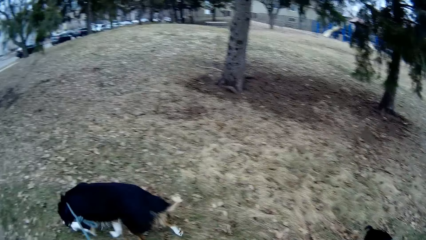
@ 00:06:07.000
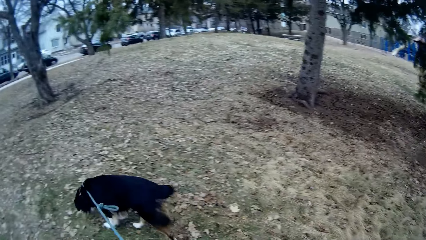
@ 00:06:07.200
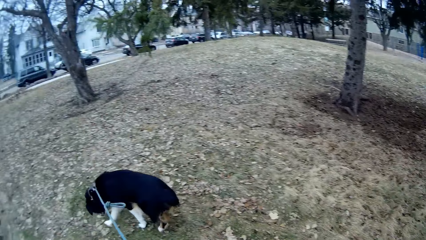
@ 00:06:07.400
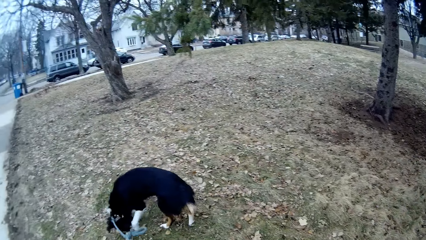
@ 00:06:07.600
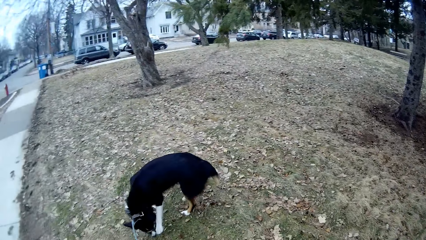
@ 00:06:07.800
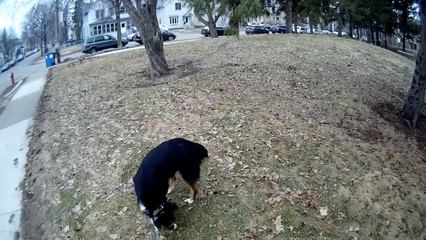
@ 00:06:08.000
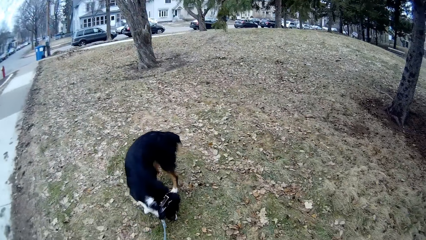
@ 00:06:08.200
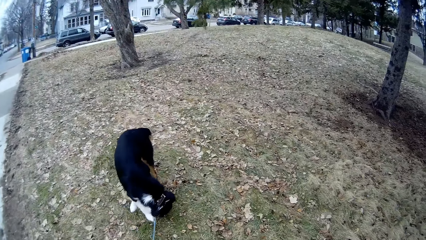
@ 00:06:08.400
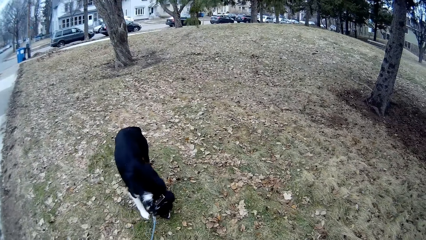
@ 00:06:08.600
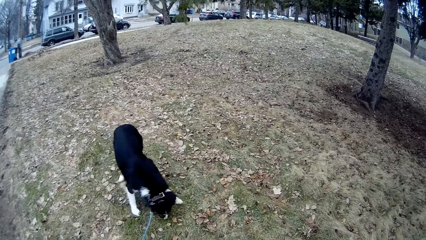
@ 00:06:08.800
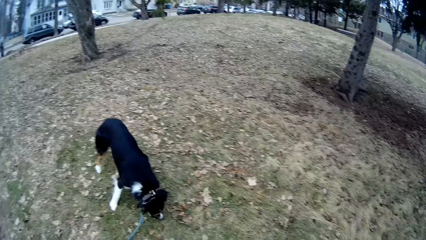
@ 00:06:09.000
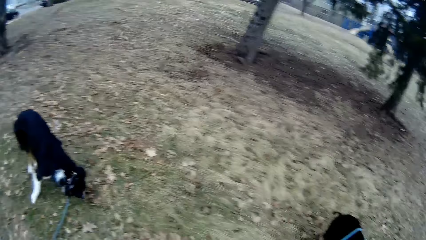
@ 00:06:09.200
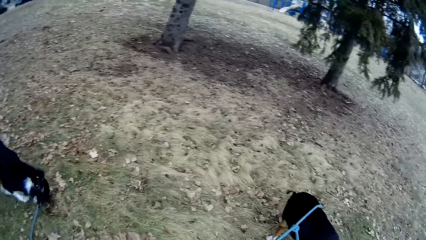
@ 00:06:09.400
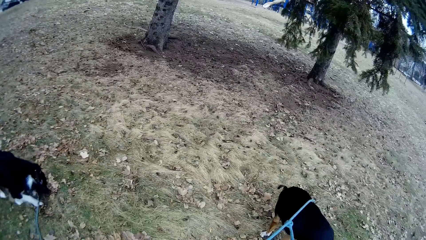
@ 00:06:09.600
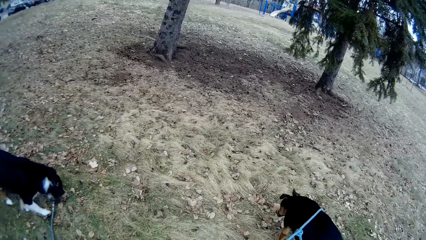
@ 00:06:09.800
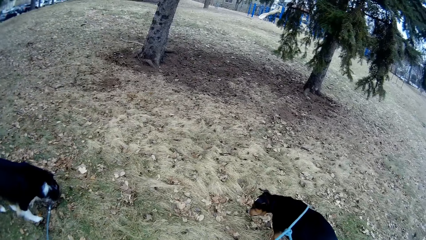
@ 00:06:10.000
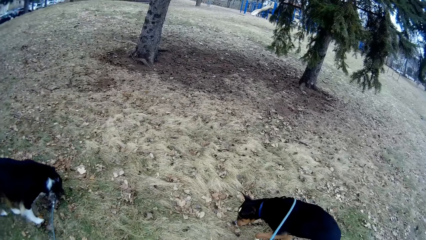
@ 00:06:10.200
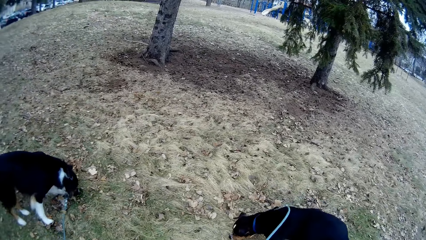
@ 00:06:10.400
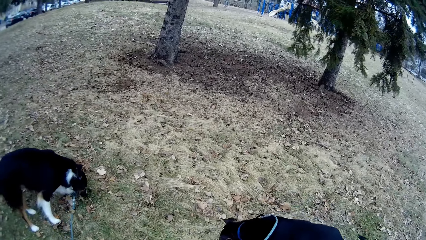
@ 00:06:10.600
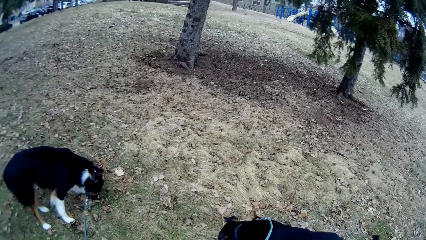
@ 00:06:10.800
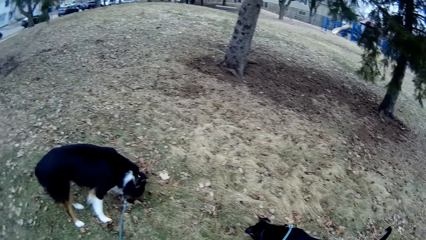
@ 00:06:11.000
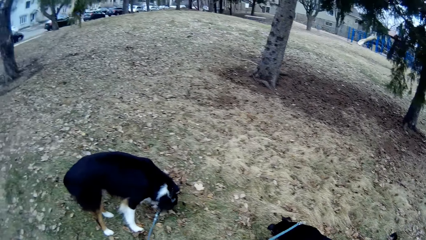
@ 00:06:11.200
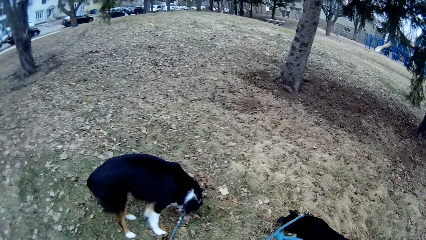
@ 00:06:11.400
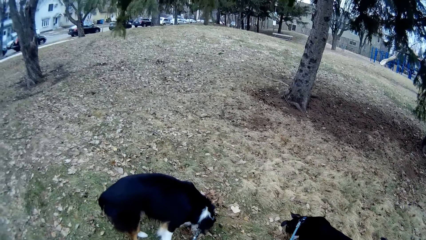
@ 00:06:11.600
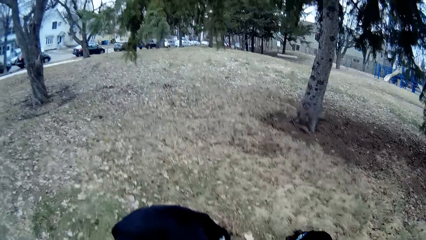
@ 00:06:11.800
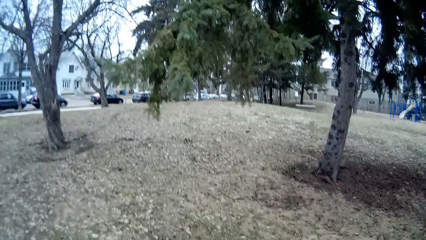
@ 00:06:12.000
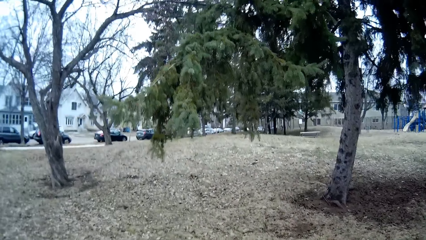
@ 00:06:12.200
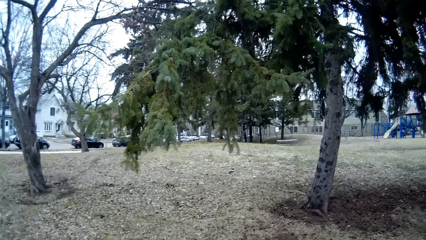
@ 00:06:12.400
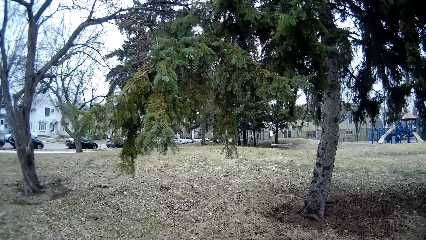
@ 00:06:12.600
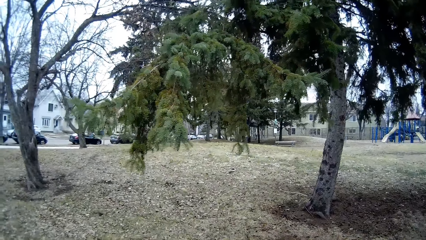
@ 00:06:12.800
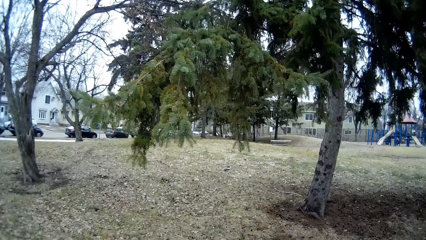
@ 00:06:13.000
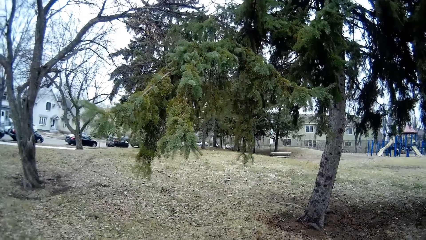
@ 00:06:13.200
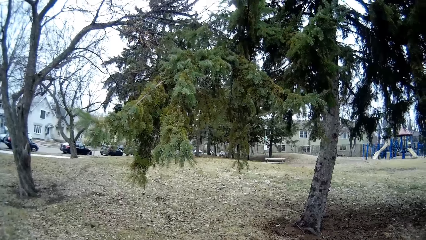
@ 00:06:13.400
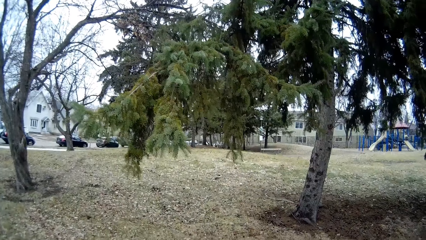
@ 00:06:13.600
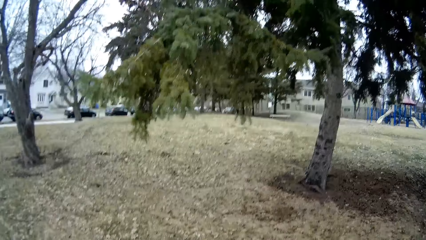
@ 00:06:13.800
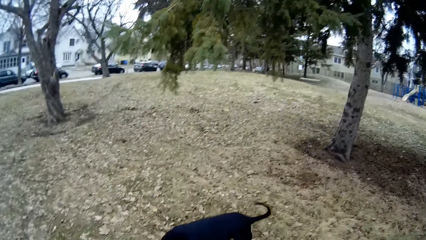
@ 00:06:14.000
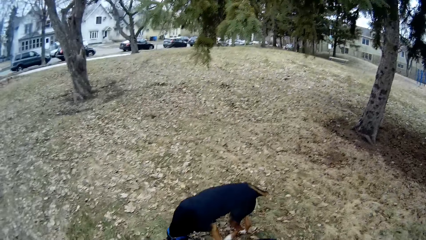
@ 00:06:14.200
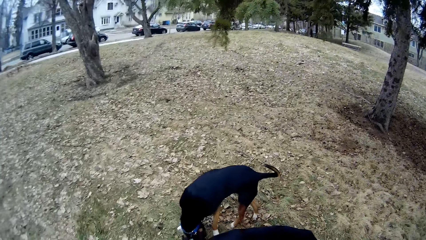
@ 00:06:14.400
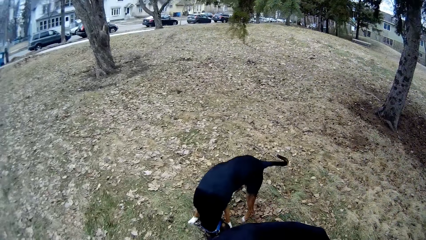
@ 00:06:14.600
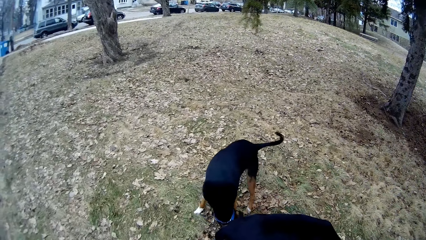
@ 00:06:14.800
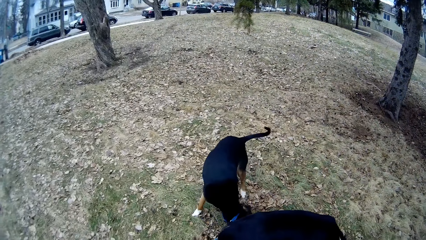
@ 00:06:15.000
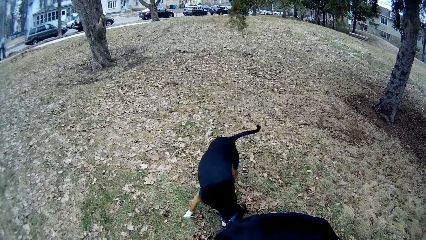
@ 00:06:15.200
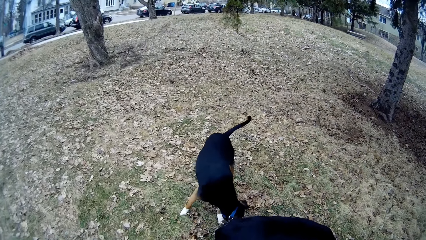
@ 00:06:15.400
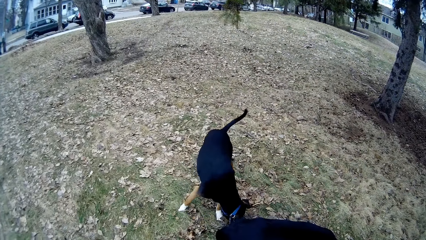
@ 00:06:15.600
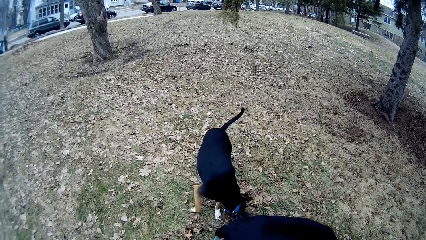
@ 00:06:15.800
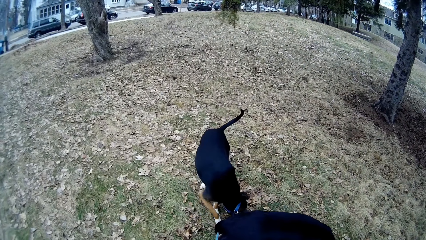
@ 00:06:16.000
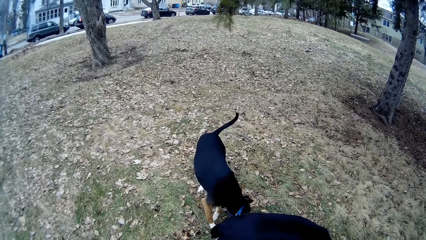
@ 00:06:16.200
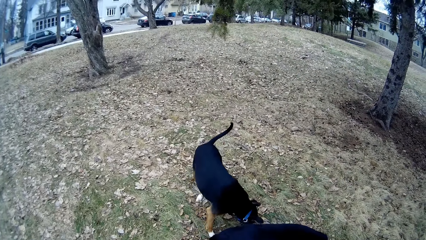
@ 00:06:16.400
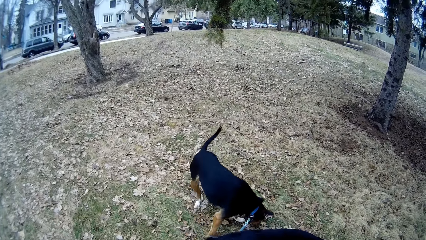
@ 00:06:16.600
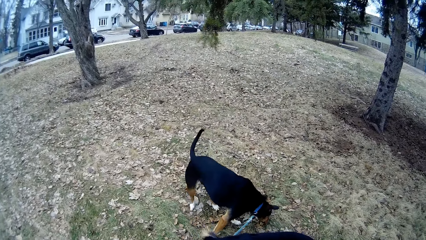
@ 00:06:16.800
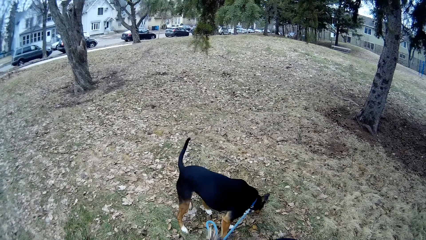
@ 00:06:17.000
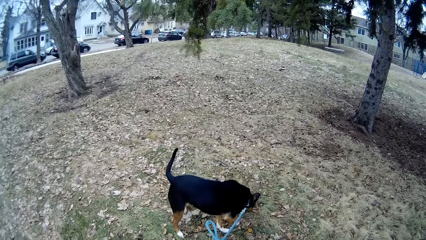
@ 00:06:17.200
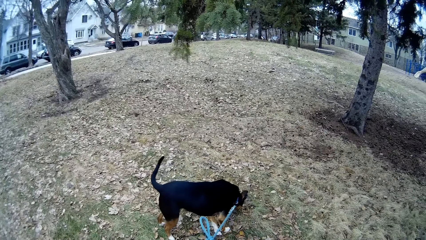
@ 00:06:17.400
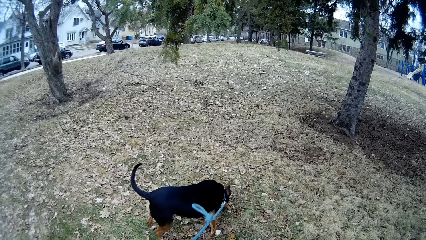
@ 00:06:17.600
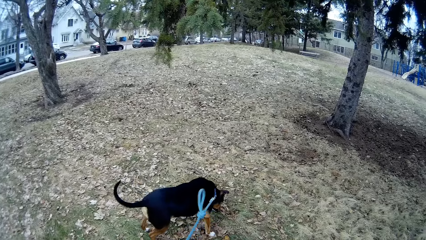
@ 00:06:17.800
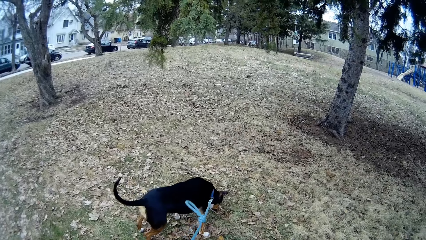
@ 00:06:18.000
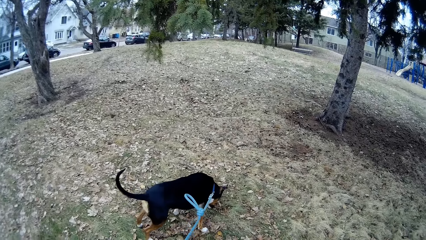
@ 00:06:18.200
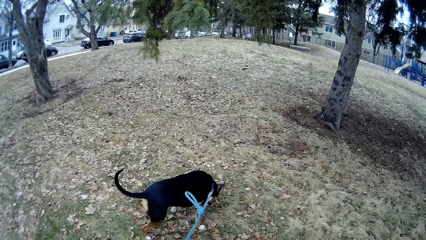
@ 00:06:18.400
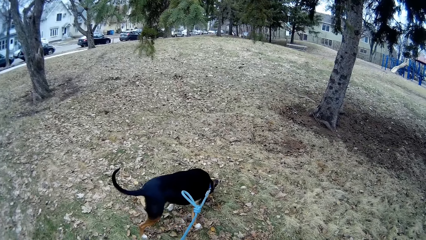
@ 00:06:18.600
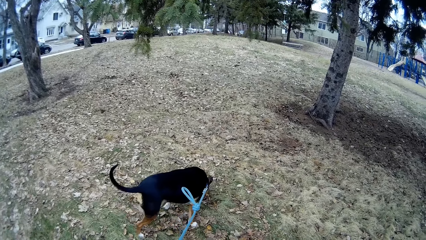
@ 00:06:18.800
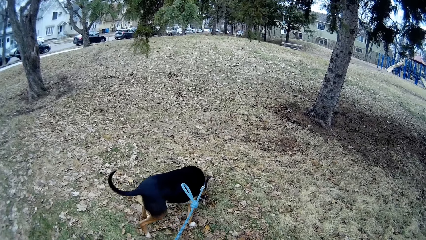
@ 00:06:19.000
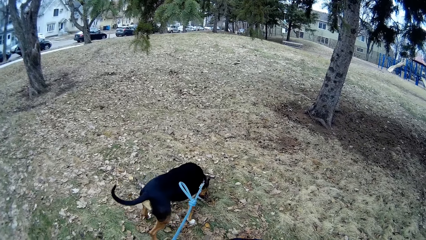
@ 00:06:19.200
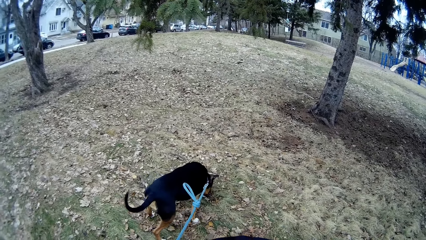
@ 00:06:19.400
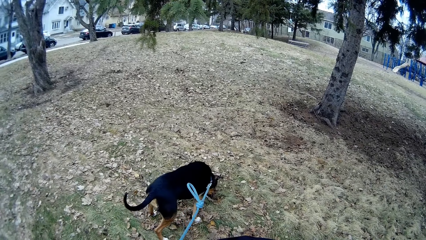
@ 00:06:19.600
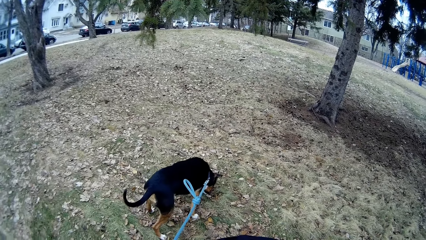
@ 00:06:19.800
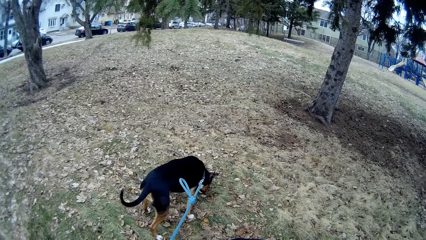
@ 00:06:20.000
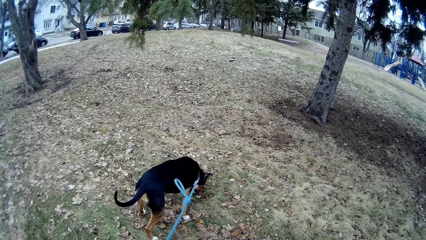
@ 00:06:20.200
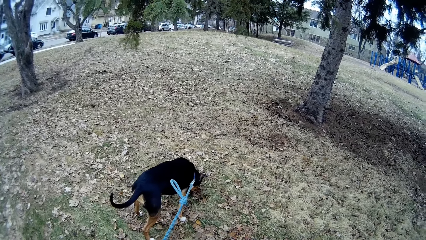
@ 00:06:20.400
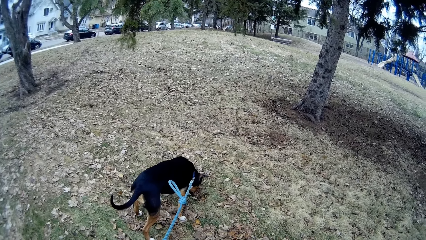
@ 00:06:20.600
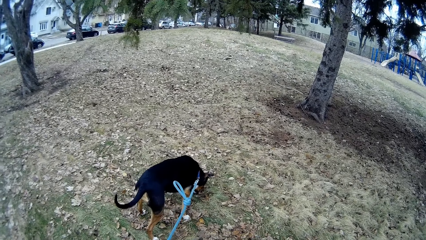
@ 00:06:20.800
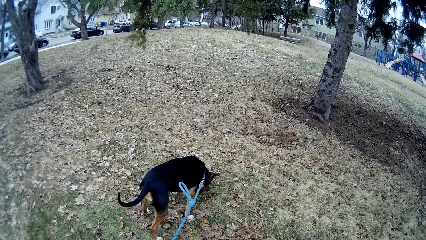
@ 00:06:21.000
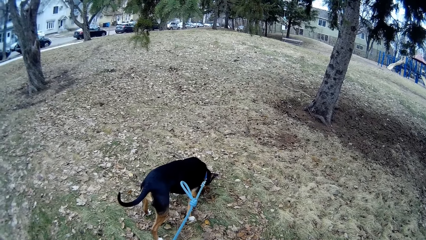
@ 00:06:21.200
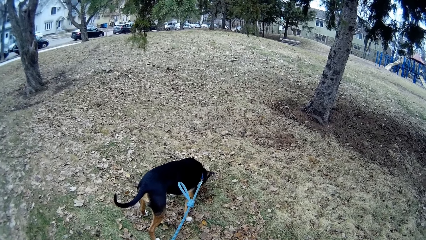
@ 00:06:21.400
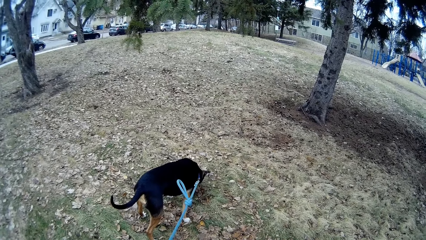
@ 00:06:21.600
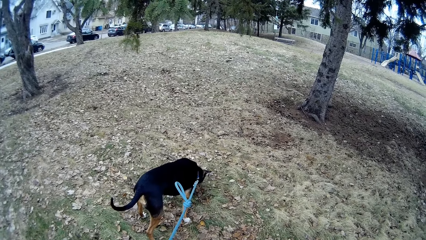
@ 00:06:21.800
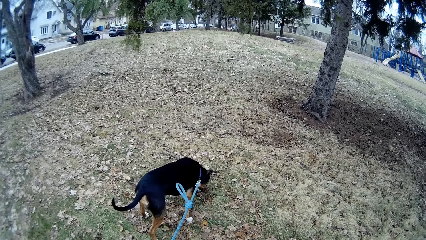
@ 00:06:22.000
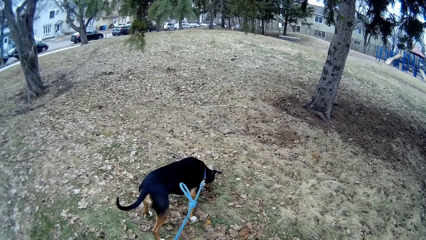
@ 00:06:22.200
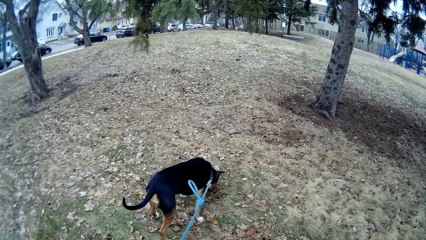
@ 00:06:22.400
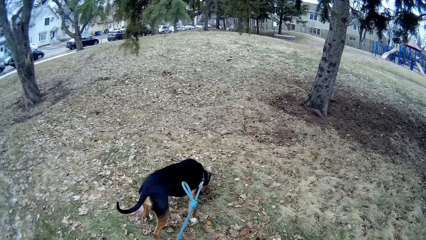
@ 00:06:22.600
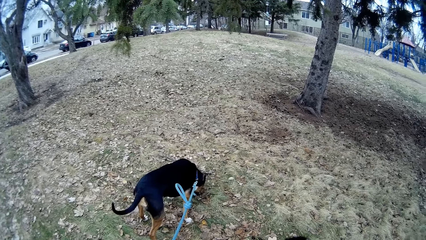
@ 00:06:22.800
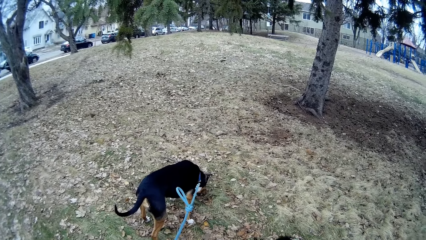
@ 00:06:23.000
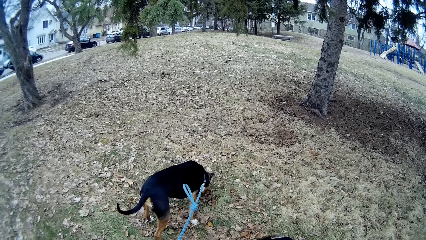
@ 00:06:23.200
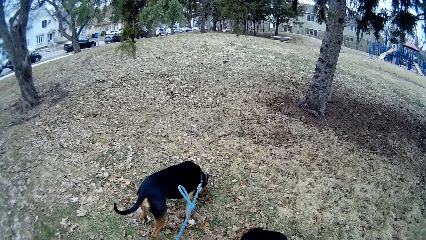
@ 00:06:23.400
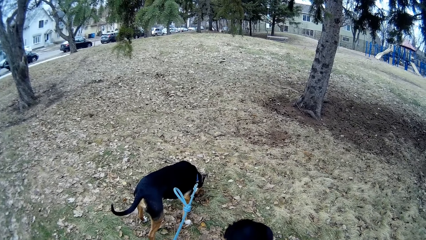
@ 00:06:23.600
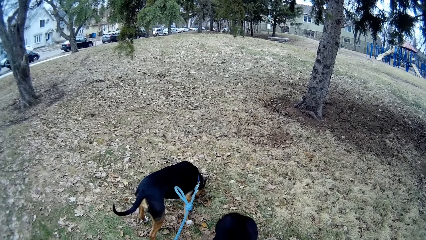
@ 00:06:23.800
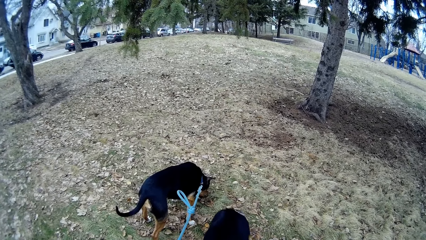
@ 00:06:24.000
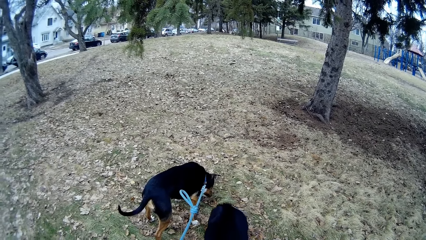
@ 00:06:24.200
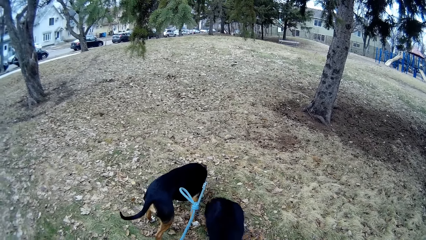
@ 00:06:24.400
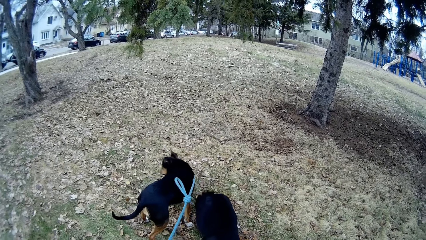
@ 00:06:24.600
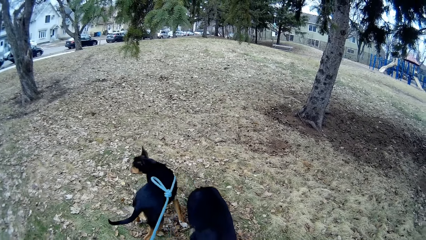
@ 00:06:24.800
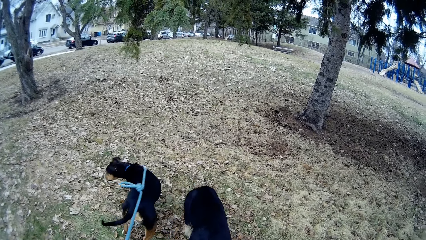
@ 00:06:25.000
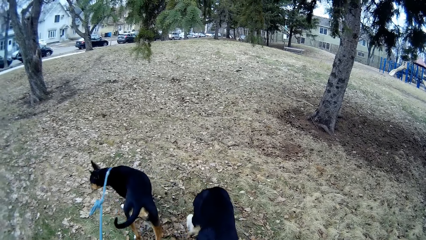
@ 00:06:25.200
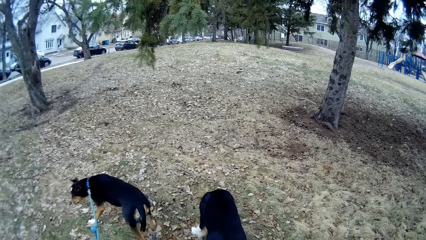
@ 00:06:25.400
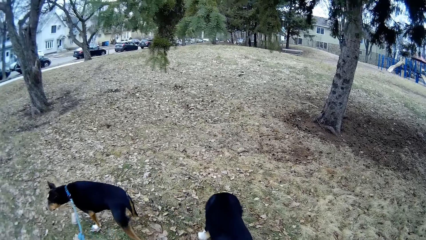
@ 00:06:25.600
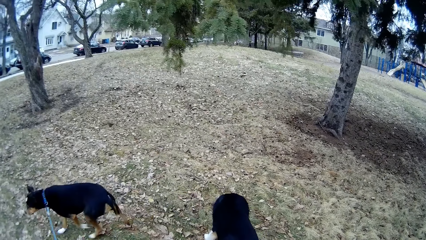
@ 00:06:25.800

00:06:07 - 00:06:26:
The camera wearer stops for a while. They watch the dogs.
